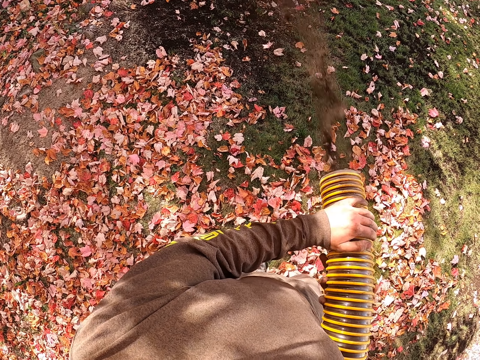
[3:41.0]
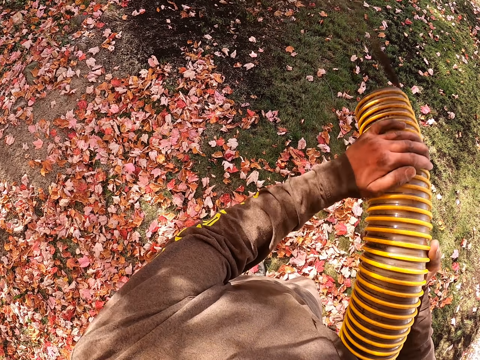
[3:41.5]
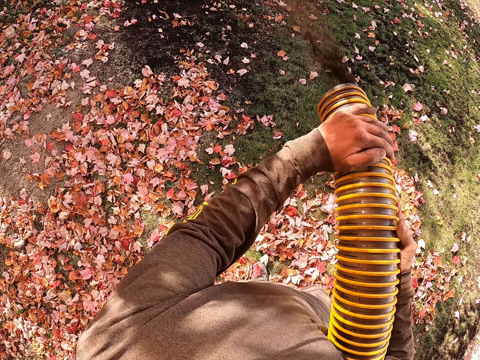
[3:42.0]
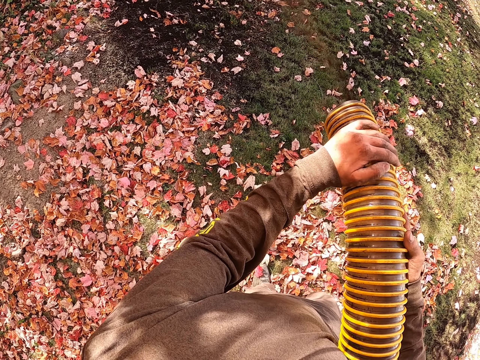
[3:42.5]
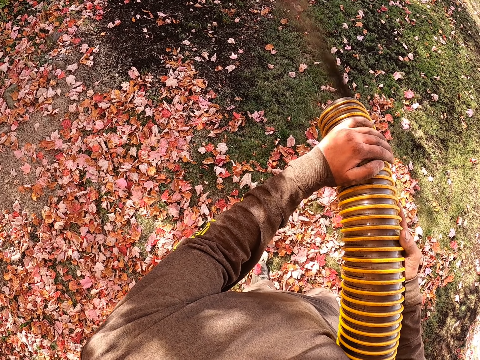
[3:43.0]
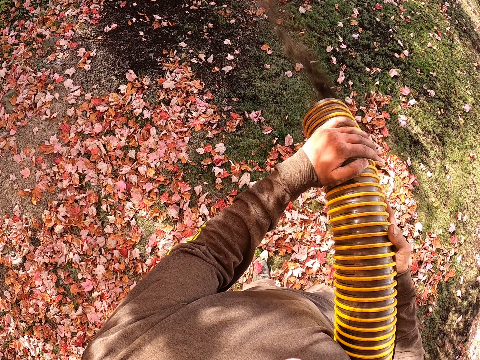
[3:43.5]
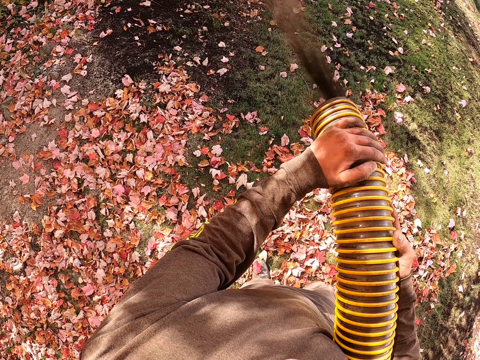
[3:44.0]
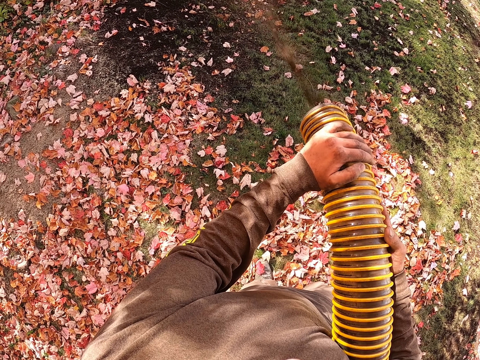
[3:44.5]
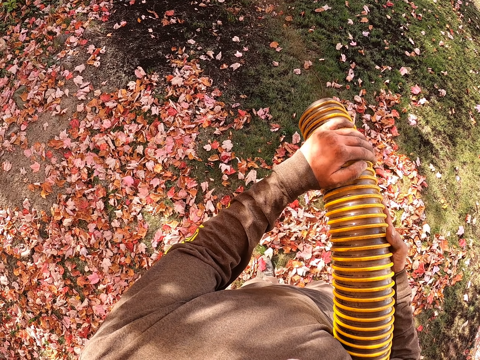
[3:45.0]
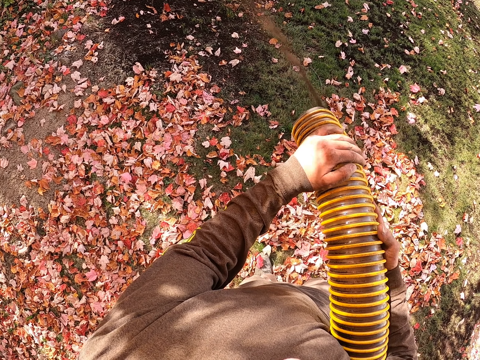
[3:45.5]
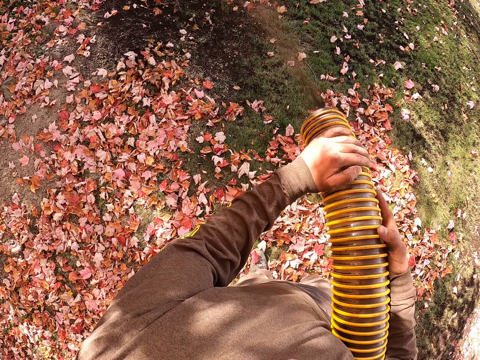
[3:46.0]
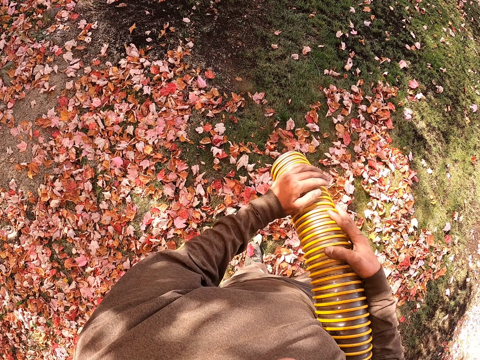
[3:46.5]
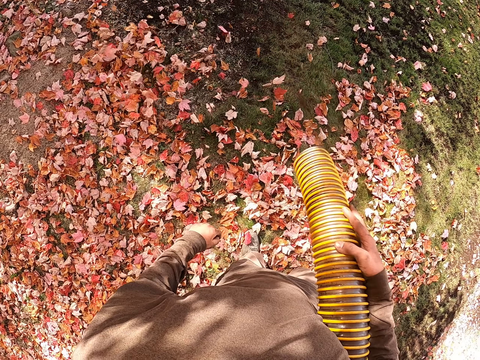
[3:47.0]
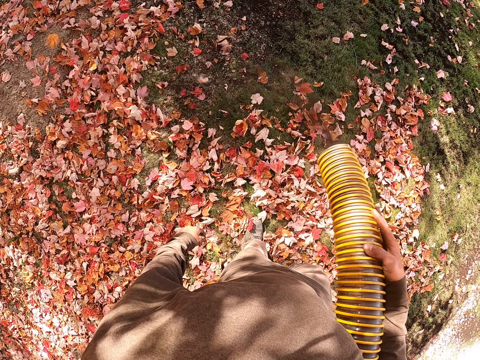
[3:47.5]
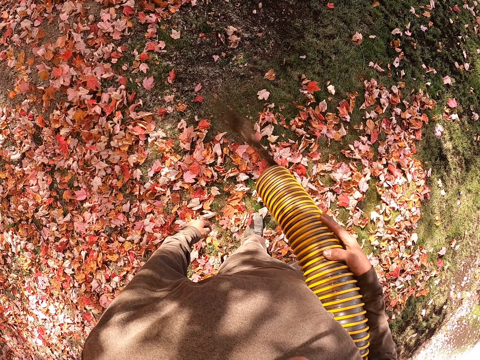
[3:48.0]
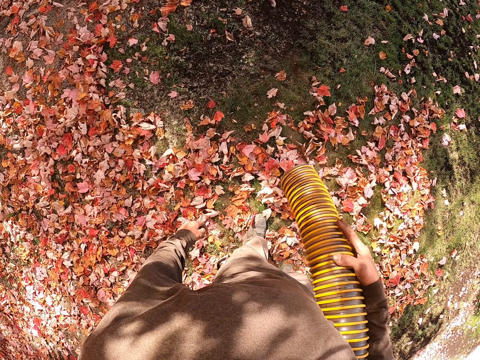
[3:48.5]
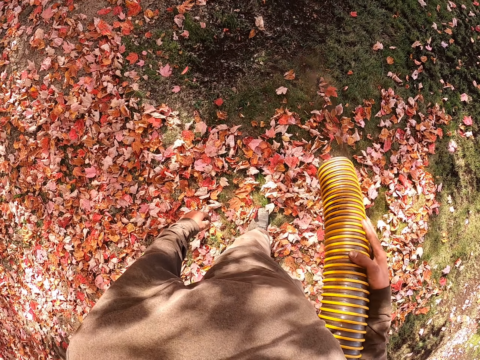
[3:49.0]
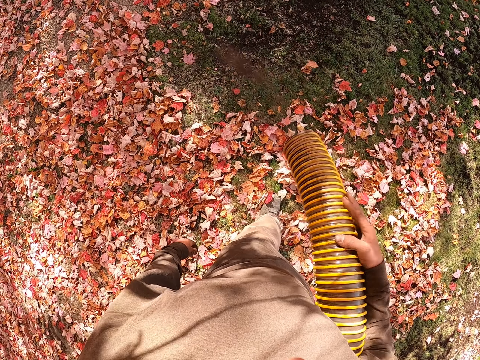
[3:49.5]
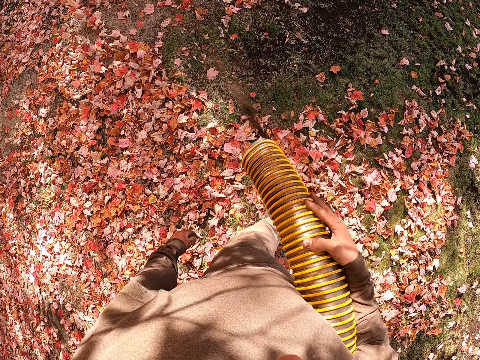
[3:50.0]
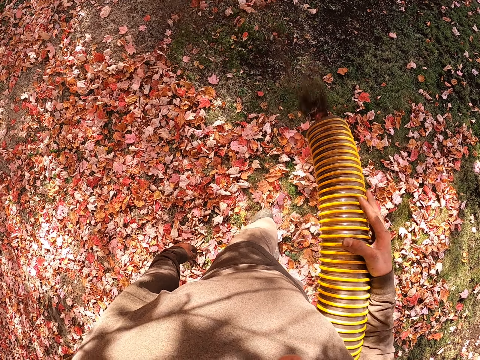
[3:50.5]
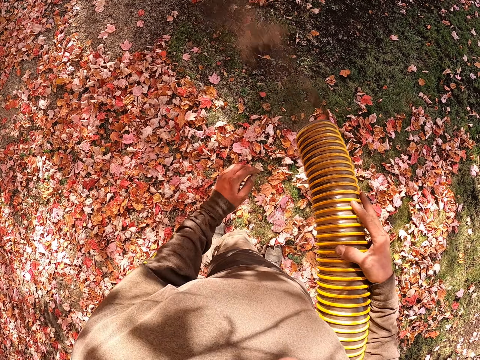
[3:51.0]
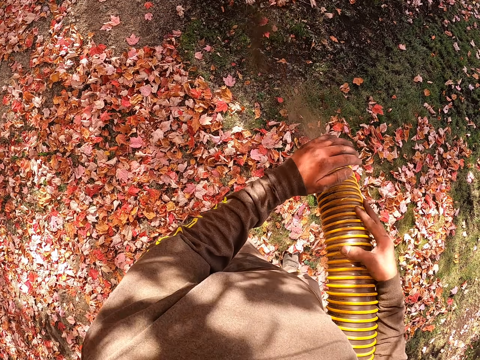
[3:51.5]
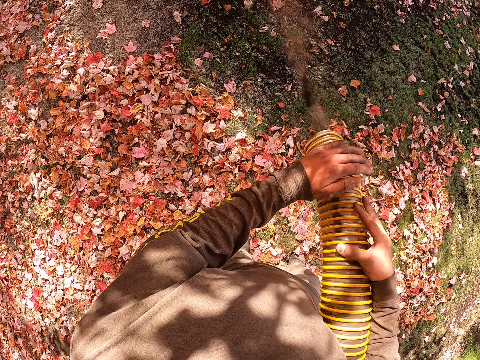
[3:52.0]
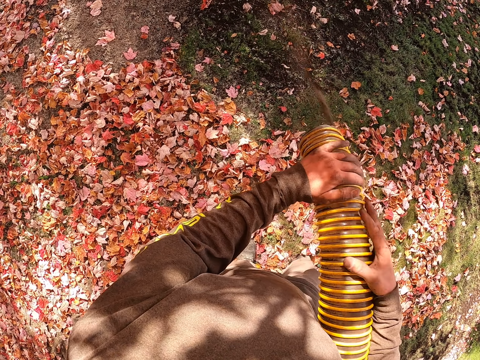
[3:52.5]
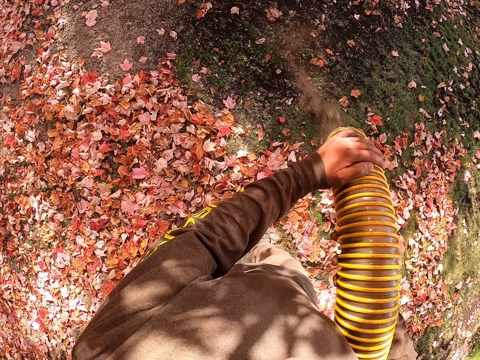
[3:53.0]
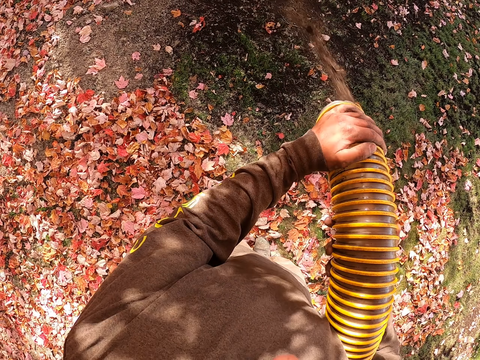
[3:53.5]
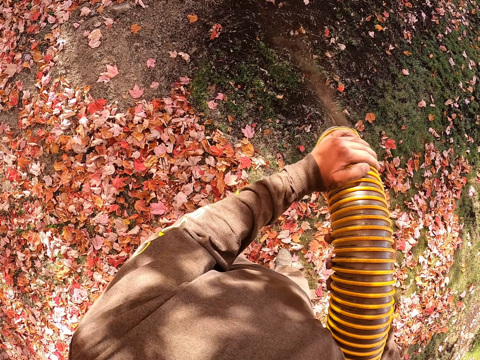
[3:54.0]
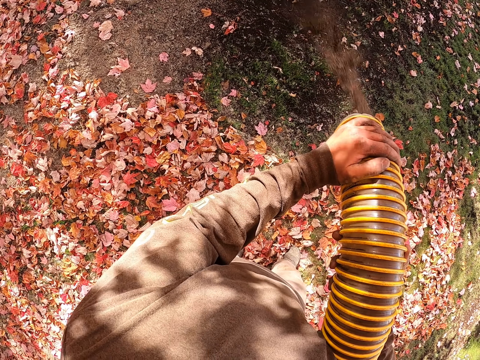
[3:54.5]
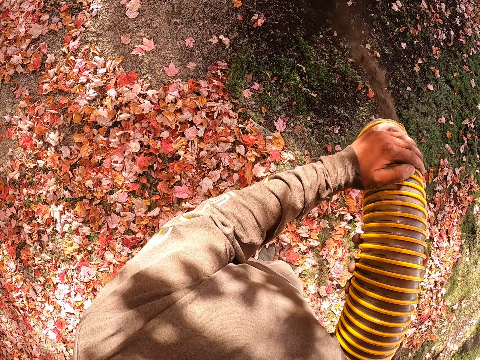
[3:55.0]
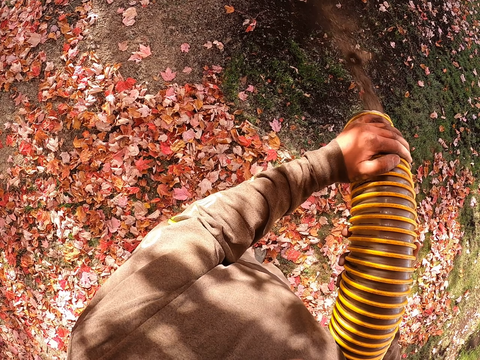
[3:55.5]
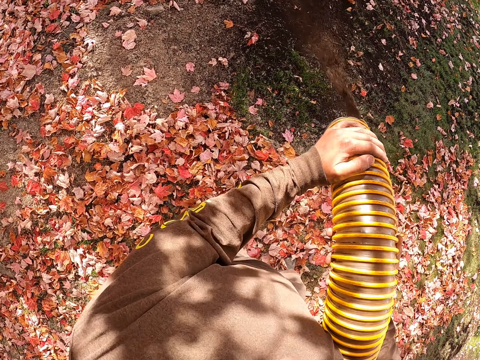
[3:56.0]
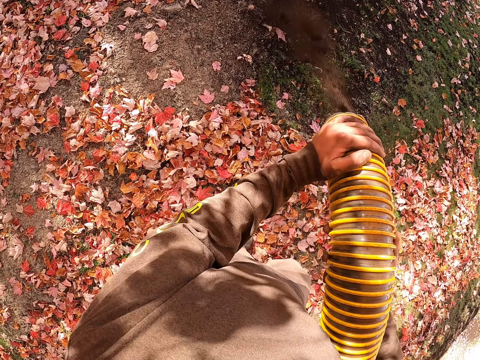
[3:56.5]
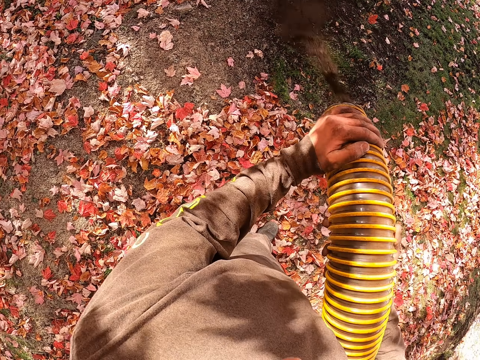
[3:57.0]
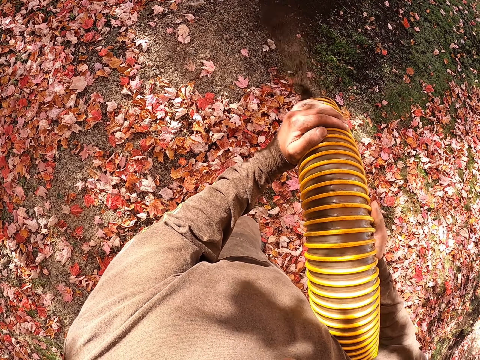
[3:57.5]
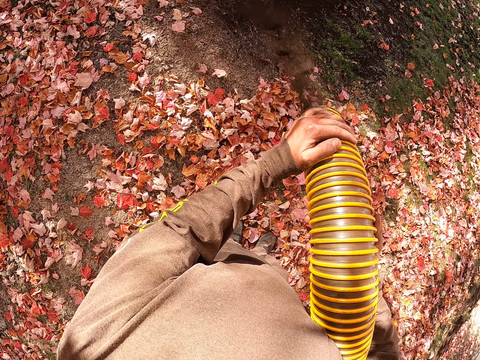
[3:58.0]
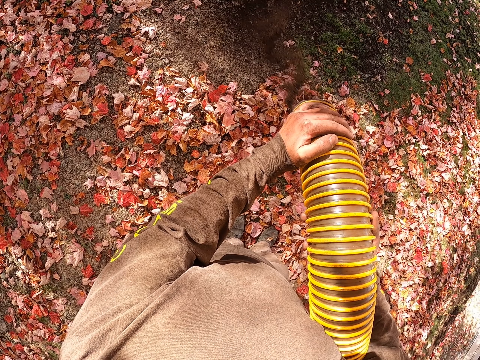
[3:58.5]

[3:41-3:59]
The camera wearer sprays the sand on the garden ground. He adjusts his hand and sprays the sand on the garden ground. He adjusts the hose pipe and sprays the sand on the garden ground. He adjusts the hose pipe, removes the left hand from the hose pipe and sprays the sand on the garden ground. He shakes the hose pipe and sprays the sand on the garden ground. He holds the hose pipe with both hands. He adjusts his hand and sprays the sand on the garden ground. He bends the hose pipe and sprays the sand on the garden ground. He walks in the garden and sprays the sand on the garden ground.

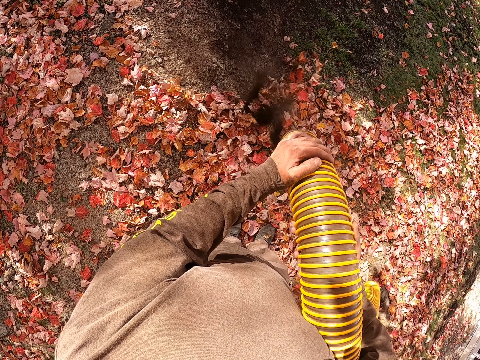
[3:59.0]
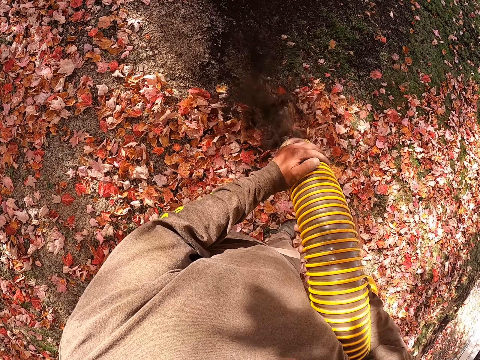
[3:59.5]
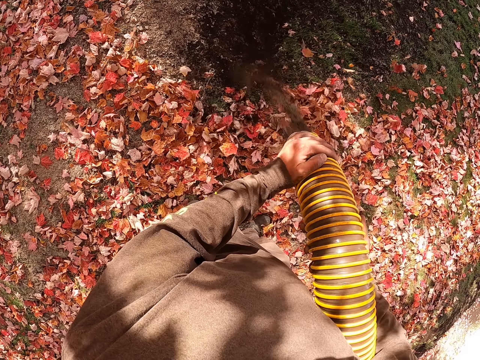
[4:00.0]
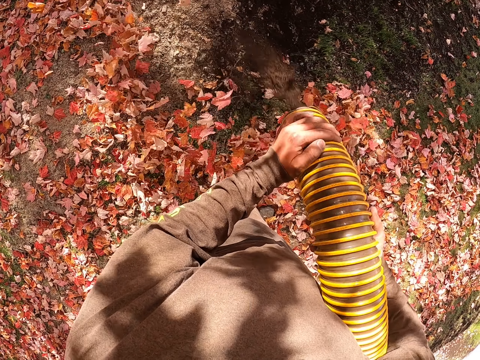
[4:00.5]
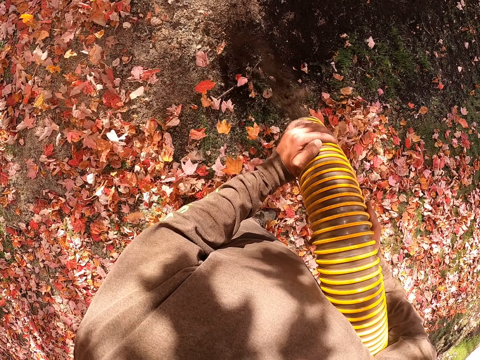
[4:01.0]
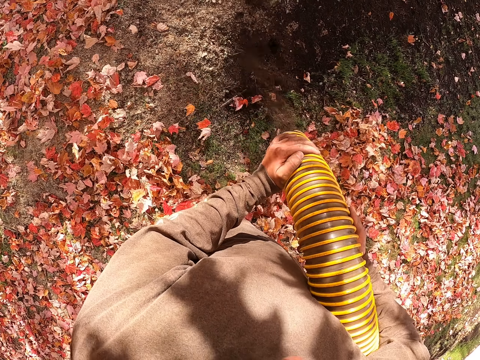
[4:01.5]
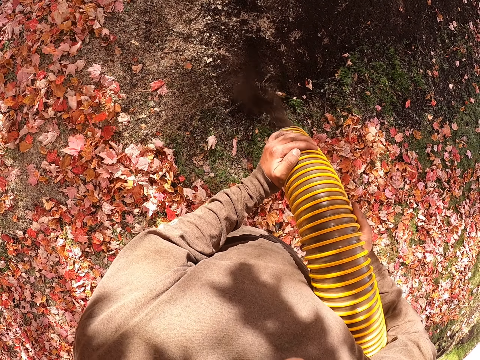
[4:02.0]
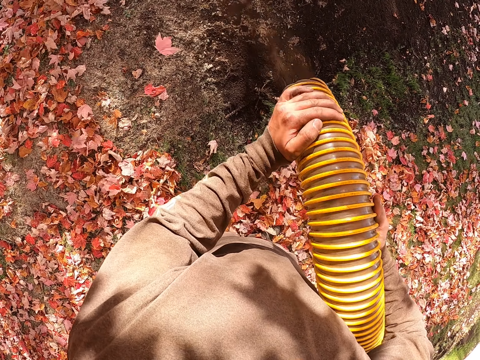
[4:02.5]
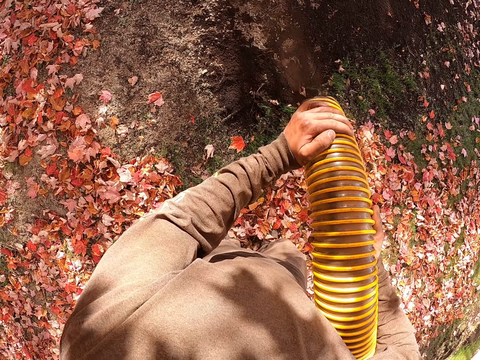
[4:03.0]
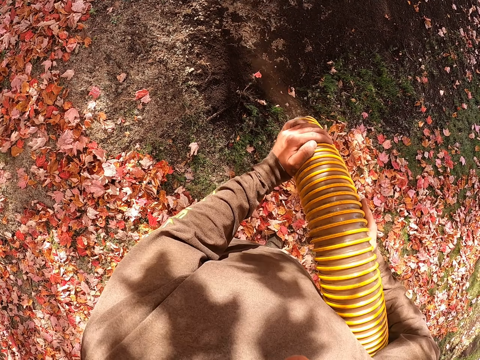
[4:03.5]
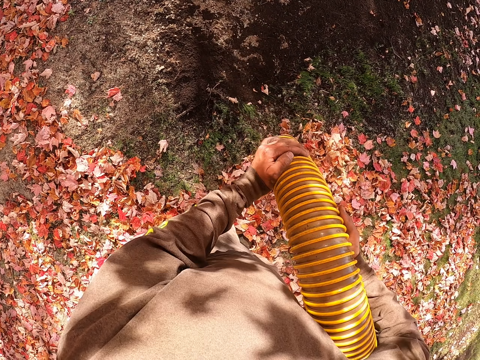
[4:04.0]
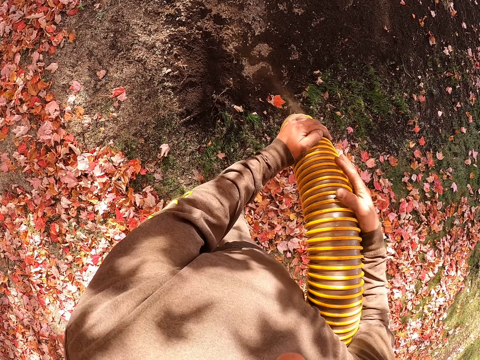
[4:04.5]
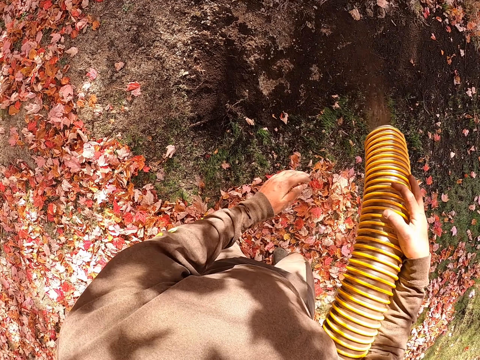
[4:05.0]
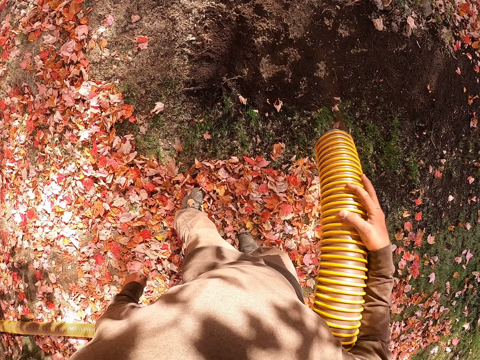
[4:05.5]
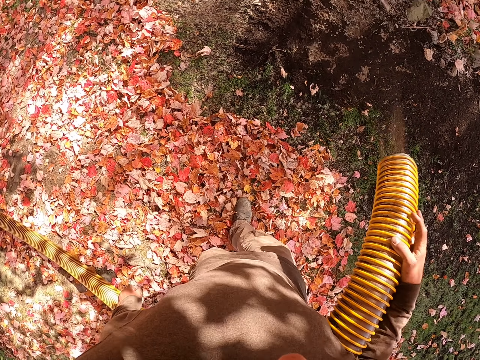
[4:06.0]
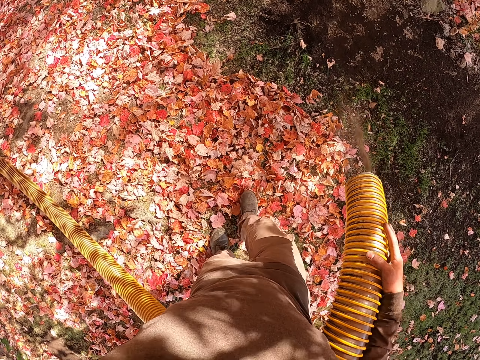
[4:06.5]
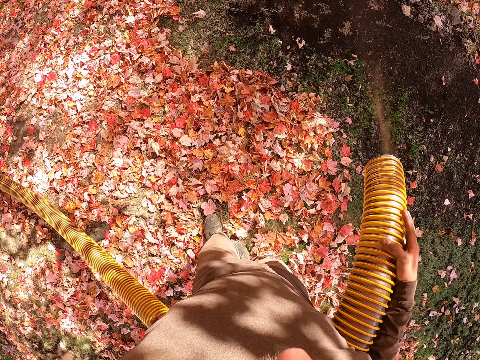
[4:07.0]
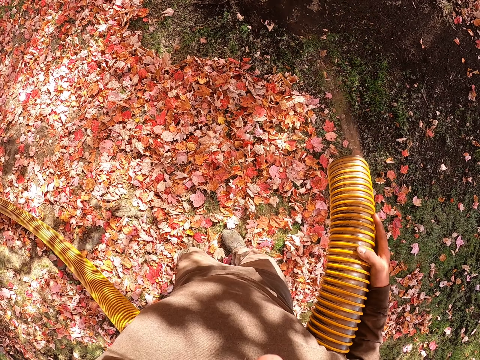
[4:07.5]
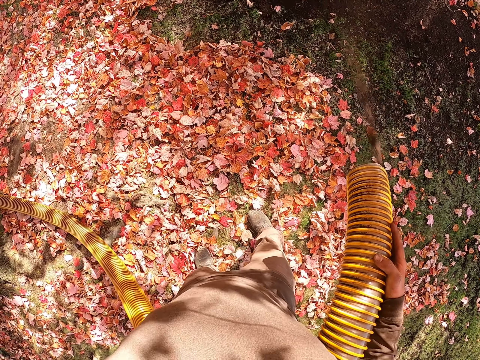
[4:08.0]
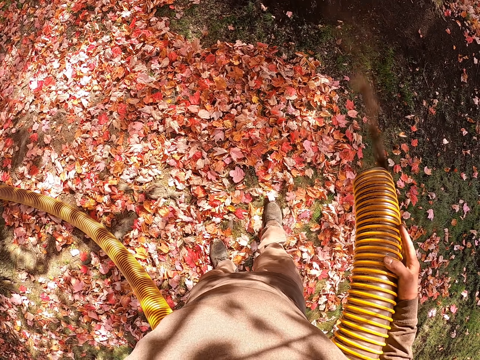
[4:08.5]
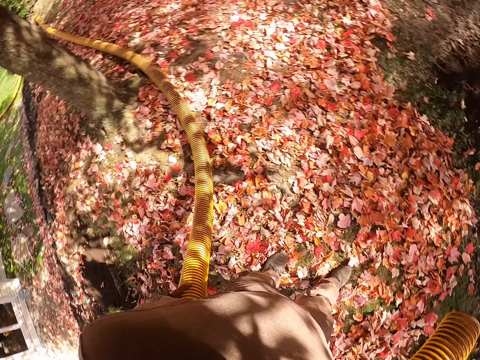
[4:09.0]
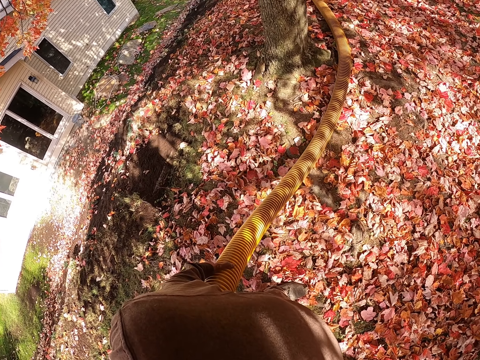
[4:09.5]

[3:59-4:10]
The camera wearer adjusts his hand and sprays the sand on the garden ground. He removes the left hand from the hose pipe and sprays the sand on the garden ground. He looks around the garden area and sprays the sand on the garden ground. He looks around the garden area.
